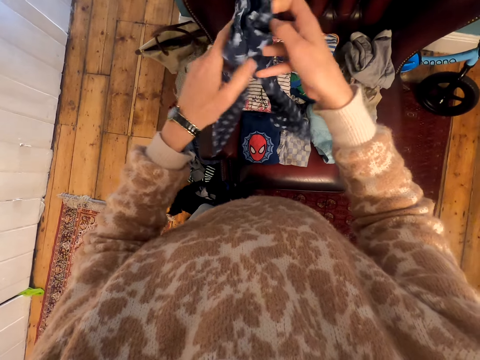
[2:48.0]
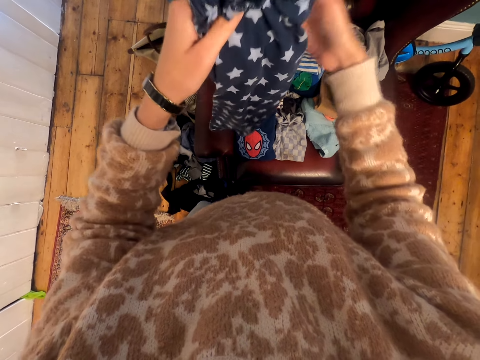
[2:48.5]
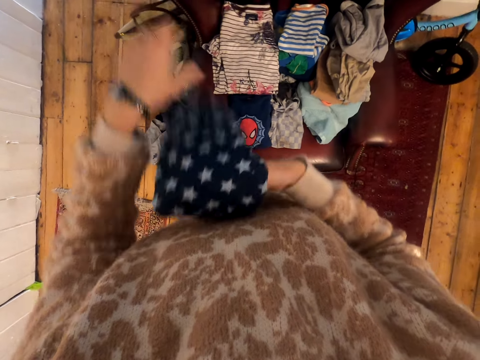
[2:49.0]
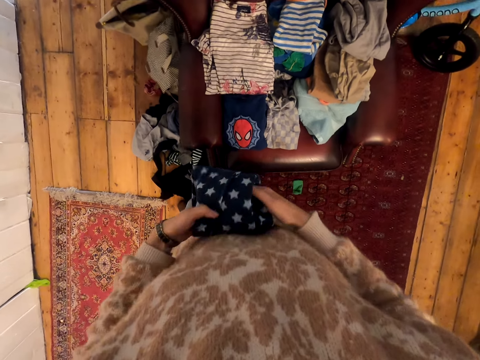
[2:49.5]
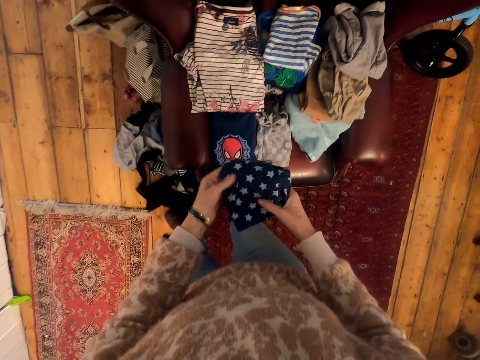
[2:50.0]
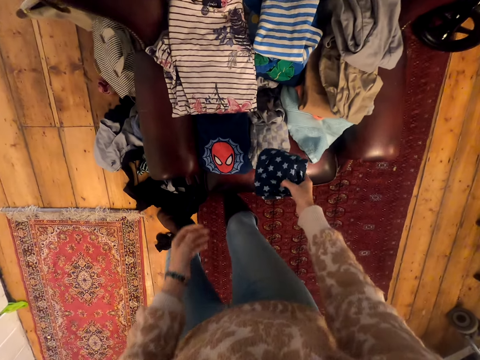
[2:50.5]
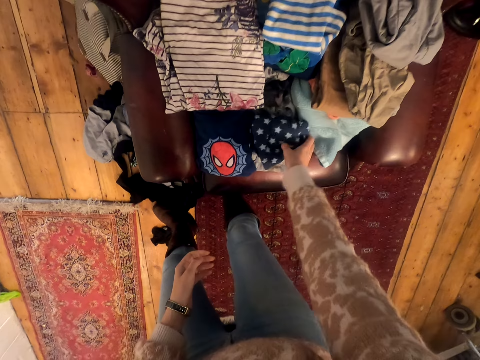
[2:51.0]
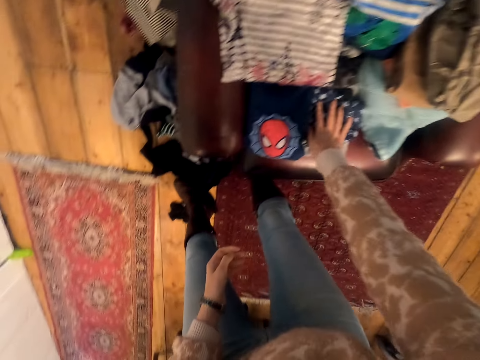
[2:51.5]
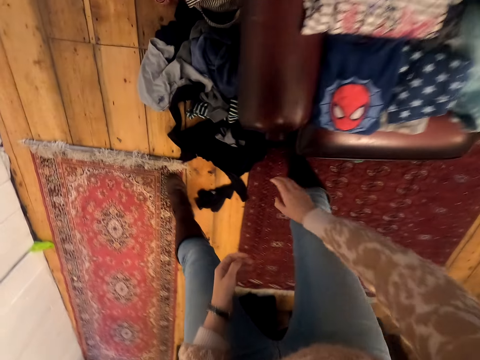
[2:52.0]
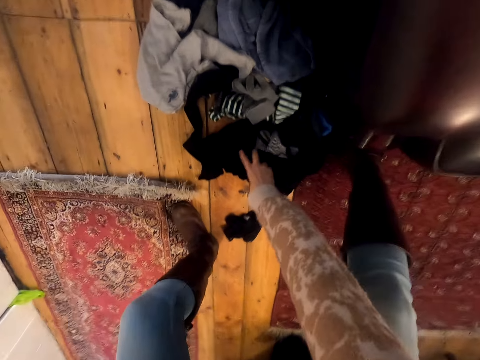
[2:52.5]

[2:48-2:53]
The camera wearer puts the cloth on the chair. They pick a cloth from the floor.

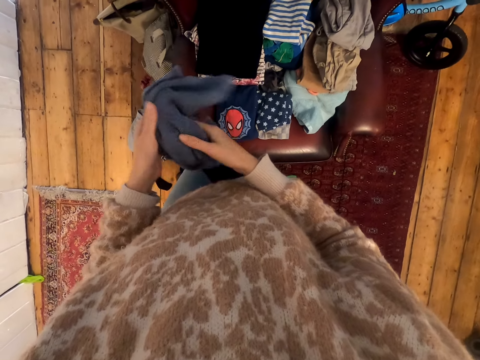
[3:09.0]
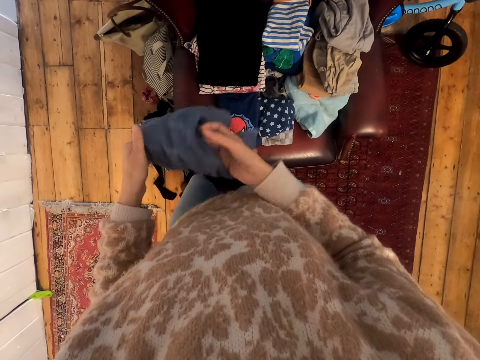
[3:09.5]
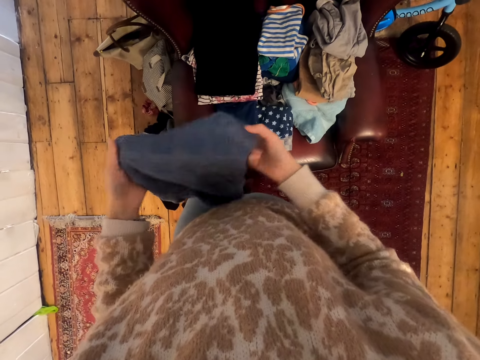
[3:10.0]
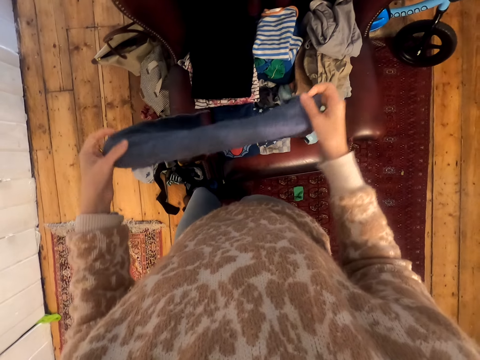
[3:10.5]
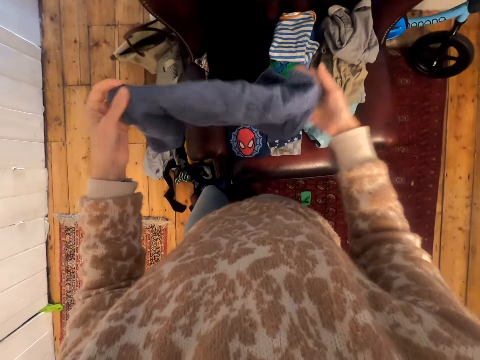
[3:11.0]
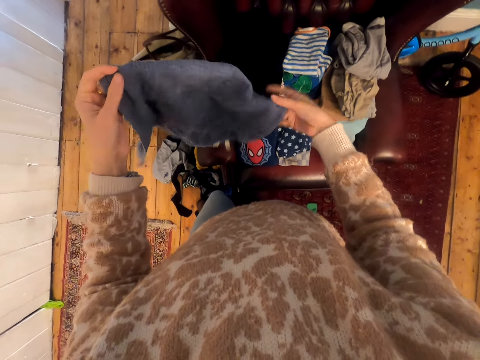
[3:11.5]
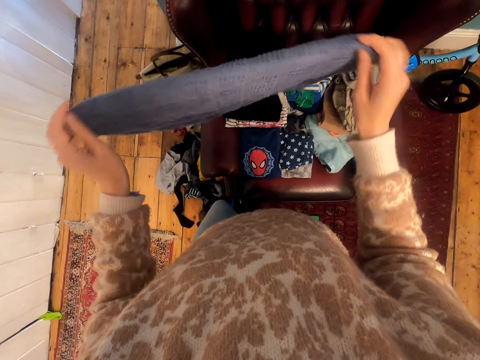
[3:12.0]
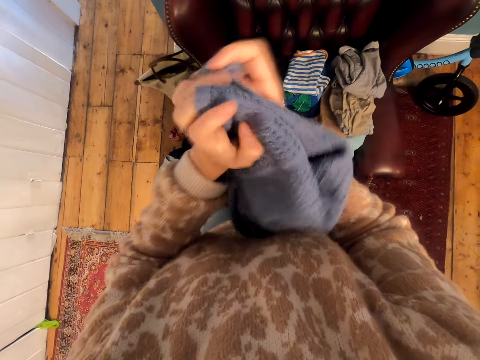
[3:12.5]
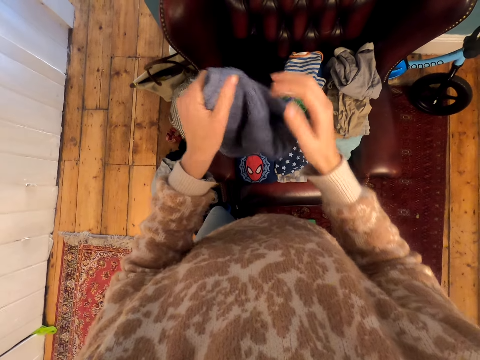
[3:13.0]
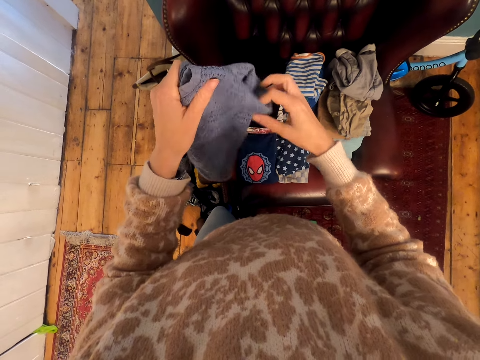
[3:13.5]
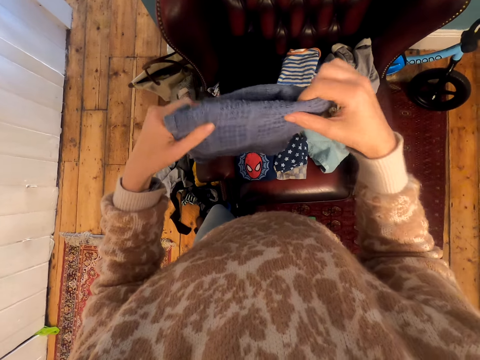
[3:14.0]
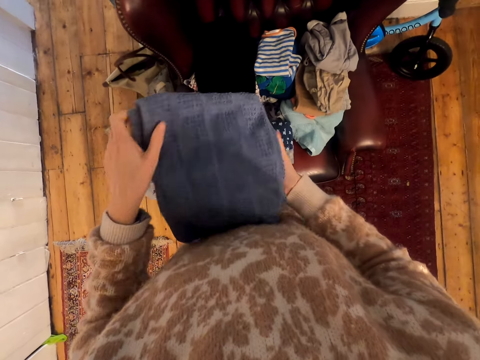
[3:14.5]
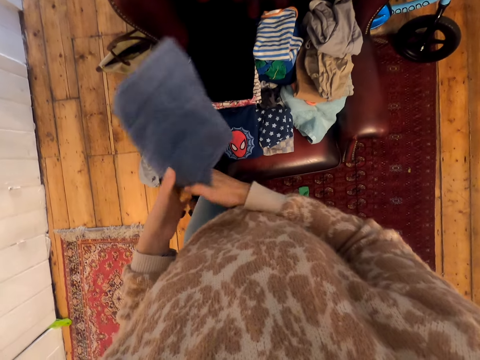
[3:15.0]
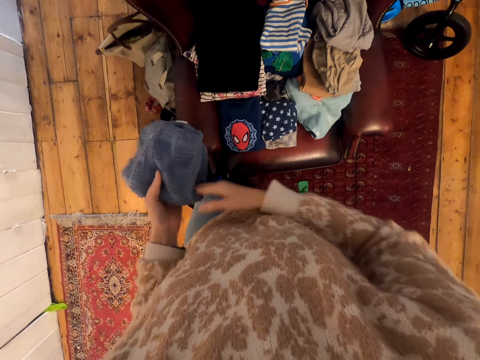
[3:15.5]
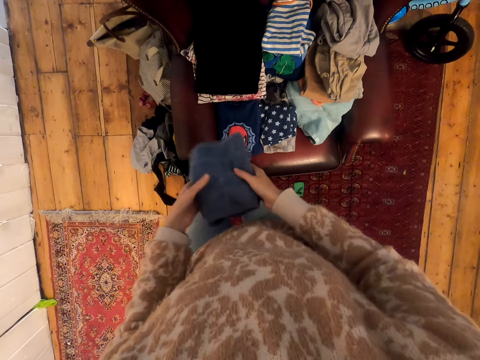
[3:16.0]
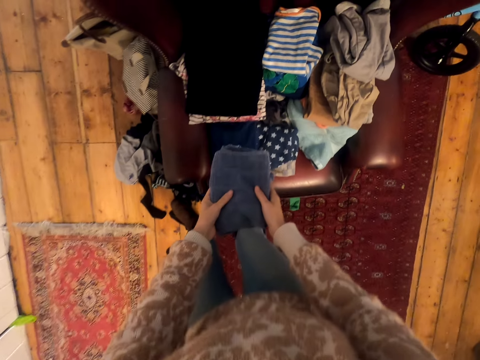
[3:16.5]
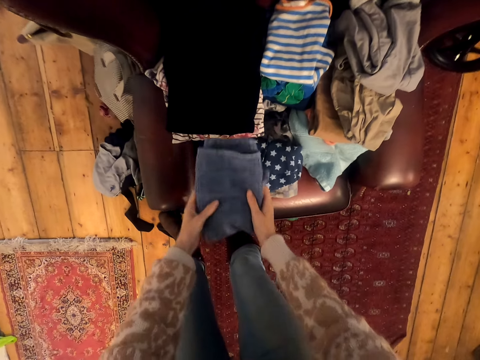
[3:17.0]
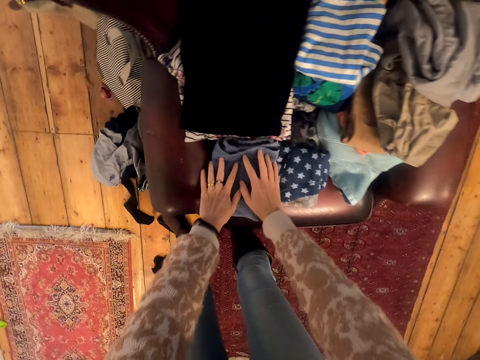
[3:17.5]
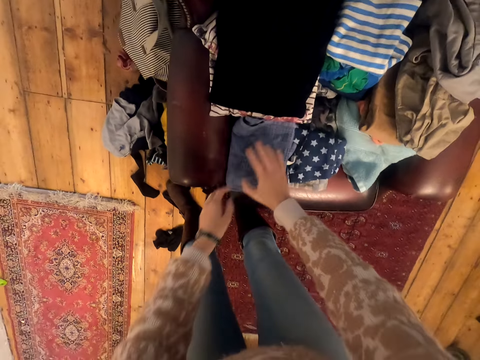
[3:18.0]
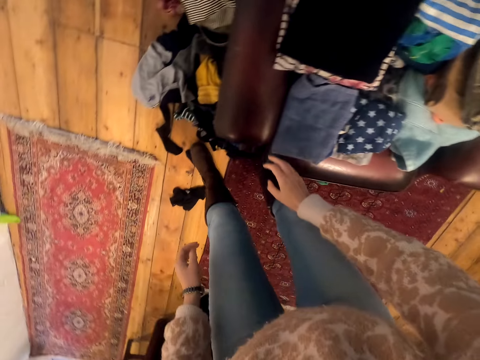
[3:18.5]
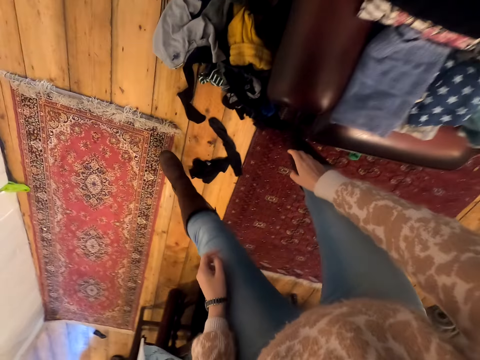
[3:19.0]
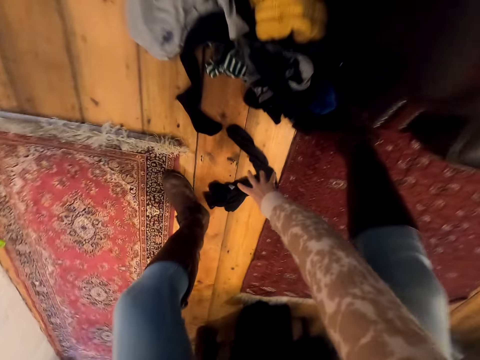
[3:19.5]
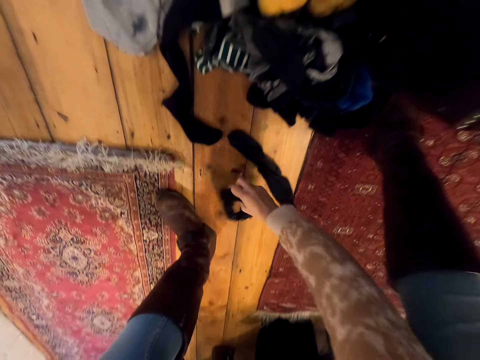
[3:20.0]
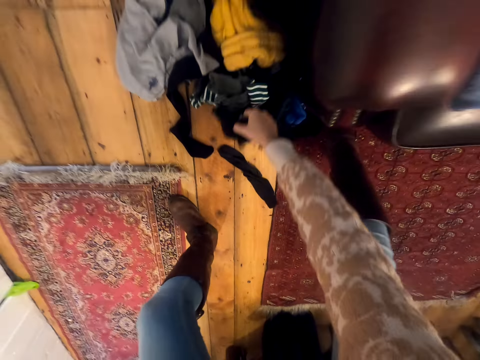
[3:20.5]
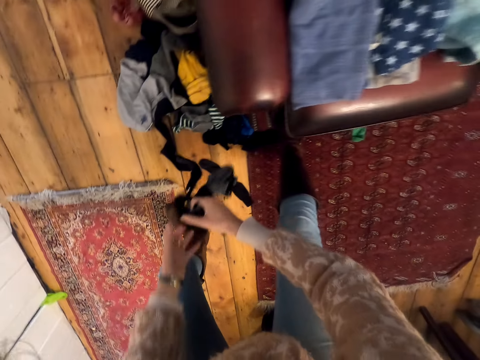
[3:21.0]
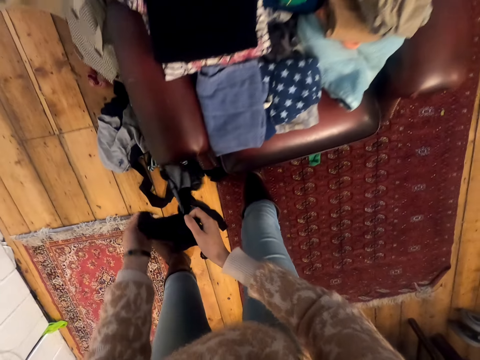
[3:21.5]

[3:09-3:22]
The camera wearer stretches the towel. They fold the towel. They put the towel on the chair. They pick a cloth from the floor.

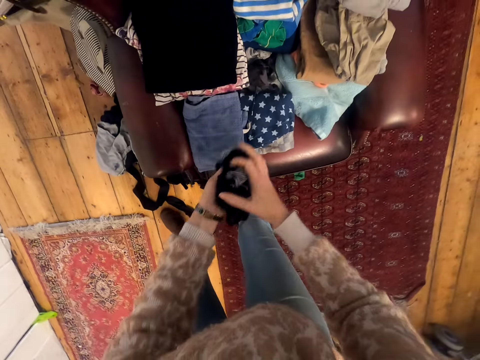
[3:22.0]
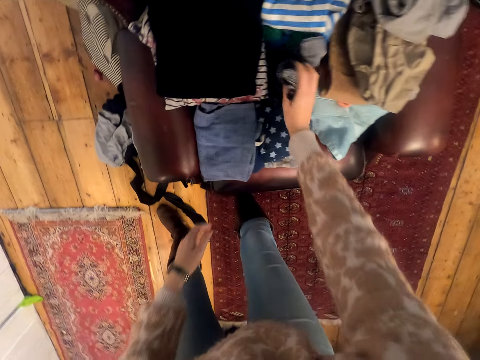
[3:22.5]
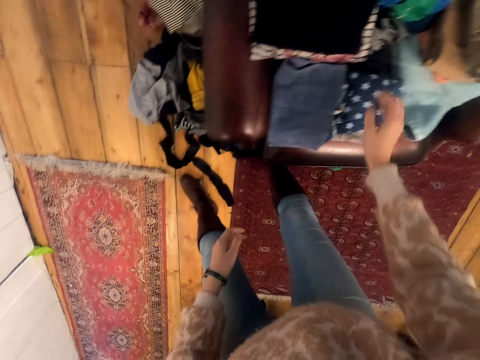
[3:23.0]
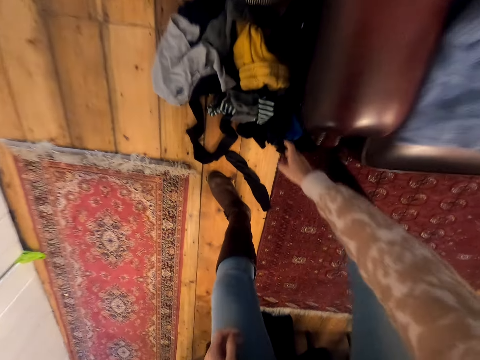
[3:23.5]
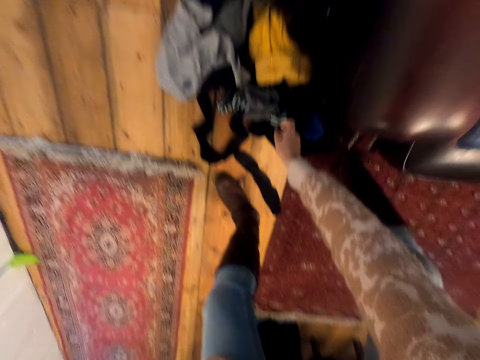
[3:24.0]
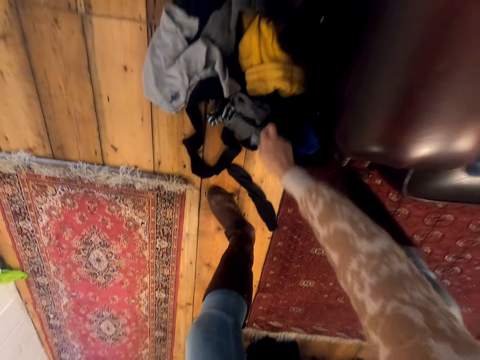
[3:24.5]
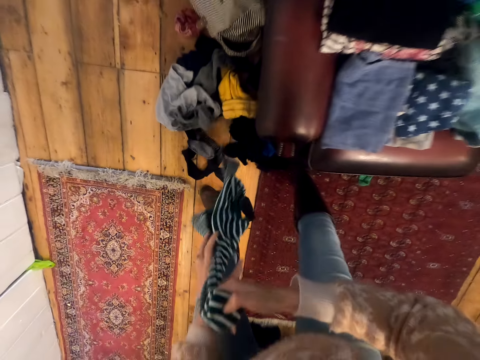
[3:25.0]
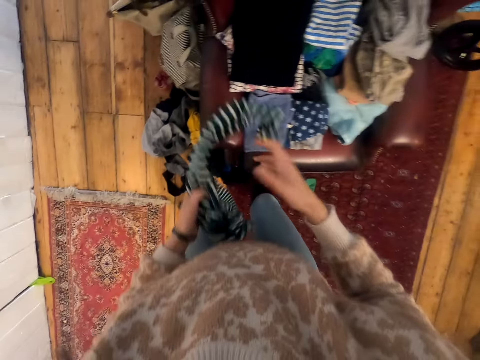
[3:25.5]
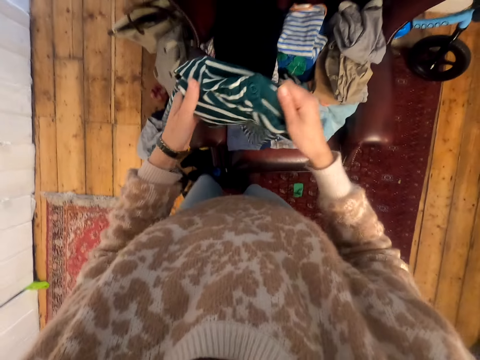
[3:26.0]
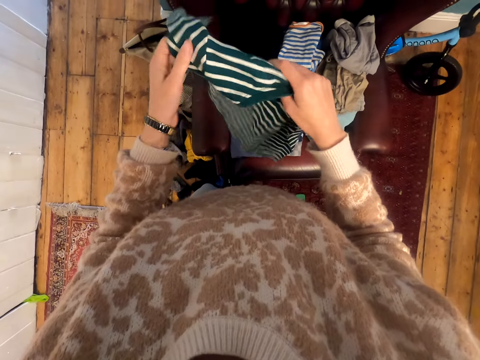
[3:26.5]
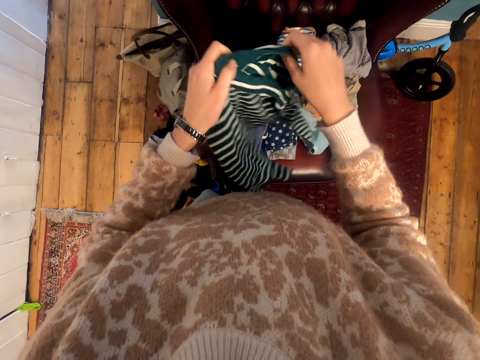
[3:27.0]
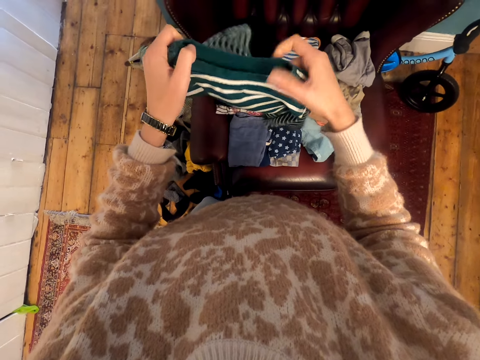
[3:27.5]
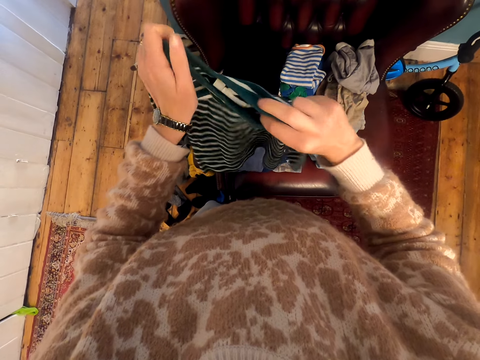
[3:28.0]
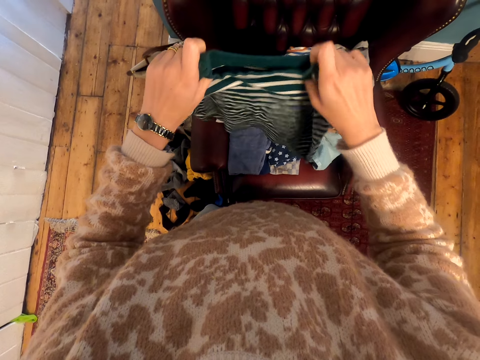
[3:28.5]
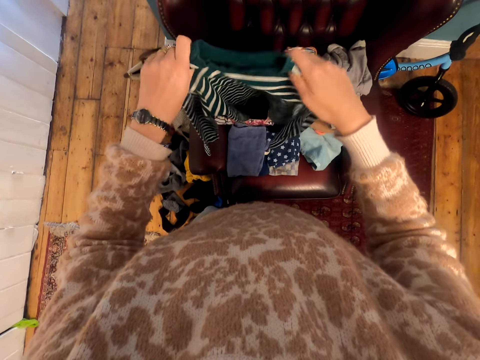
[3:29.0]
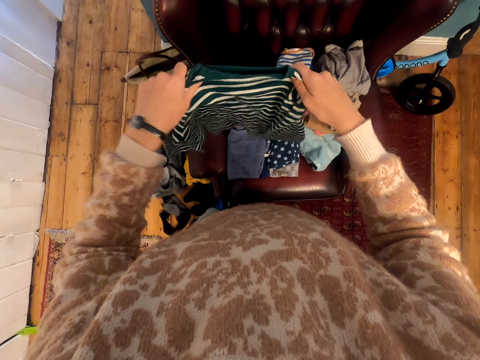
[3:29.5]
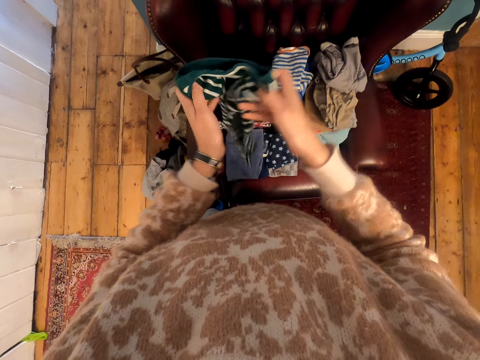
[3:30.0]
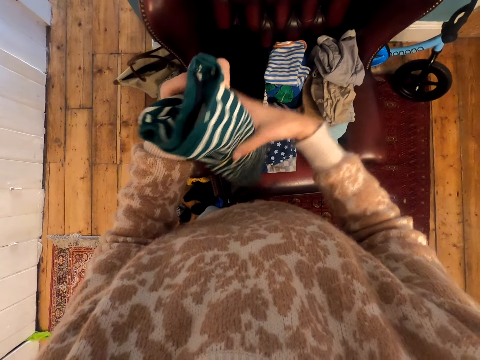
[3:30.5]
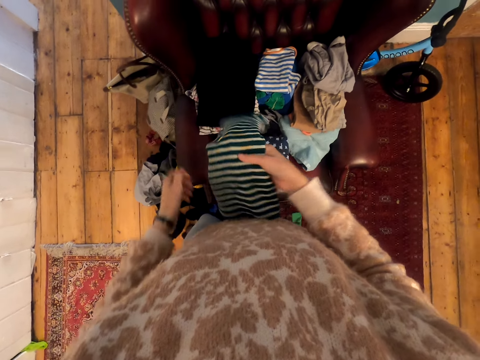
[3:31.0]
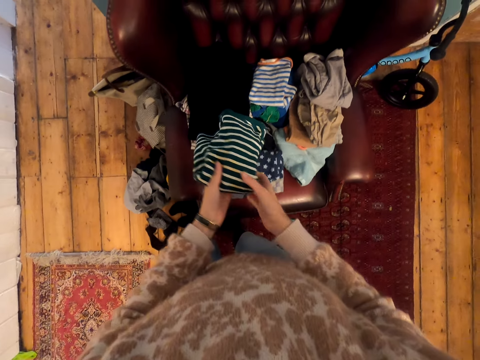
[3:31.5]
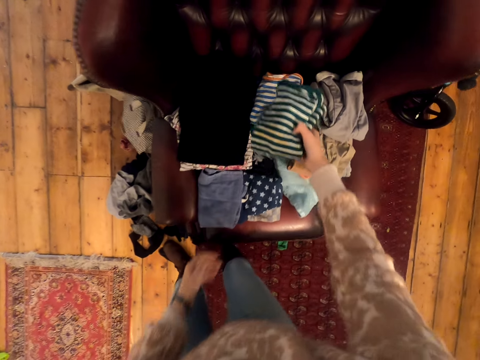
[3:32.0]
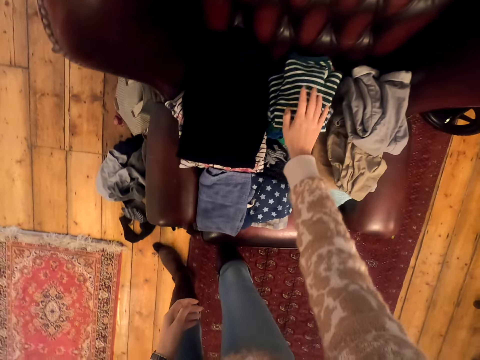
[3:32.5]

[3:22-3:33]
The camera wearer holds the cloths. They put the socks on the chair. They pick a cloth from the floor. They hold the cloth, stretch the cloth, shake the cloth and fold the cloth.
